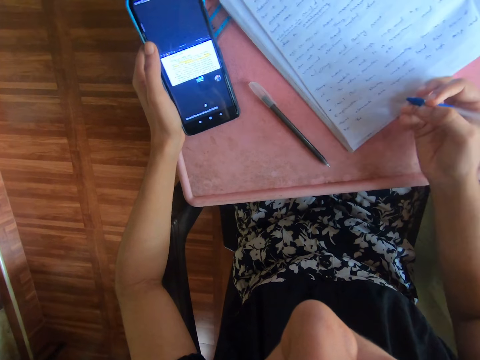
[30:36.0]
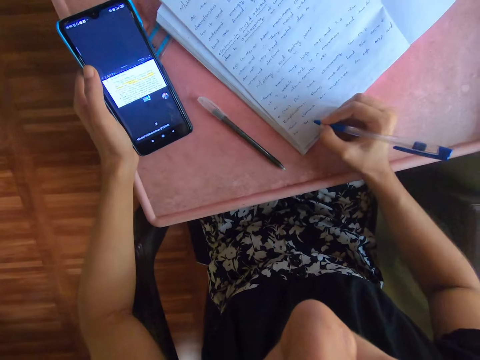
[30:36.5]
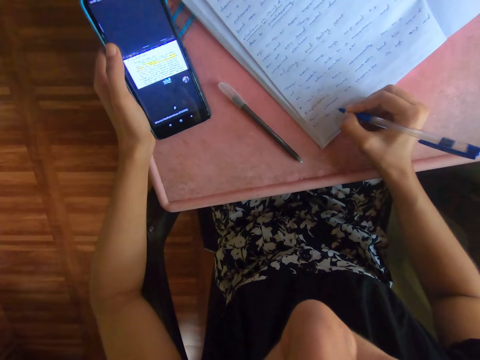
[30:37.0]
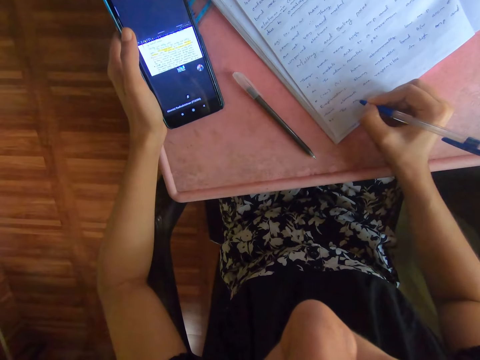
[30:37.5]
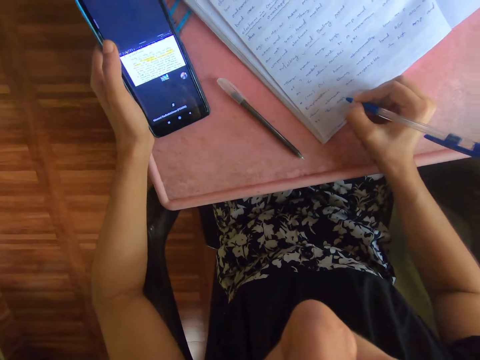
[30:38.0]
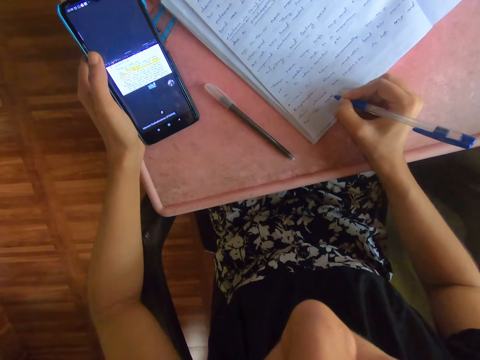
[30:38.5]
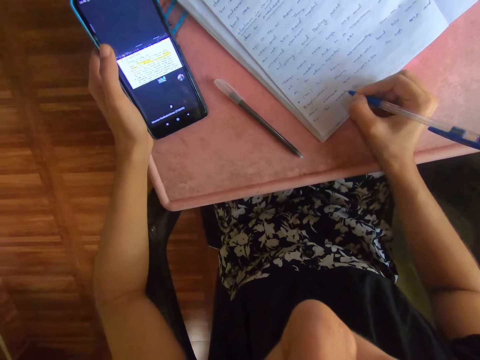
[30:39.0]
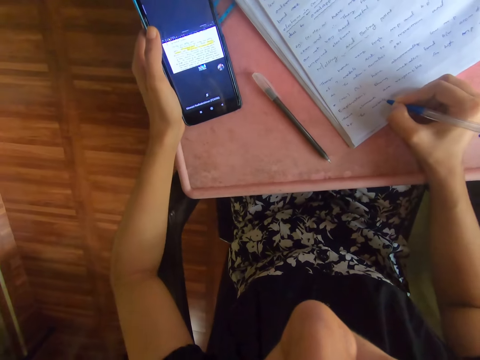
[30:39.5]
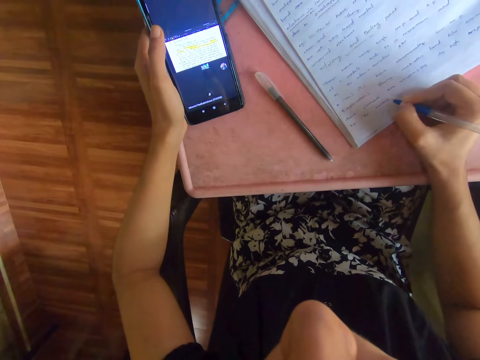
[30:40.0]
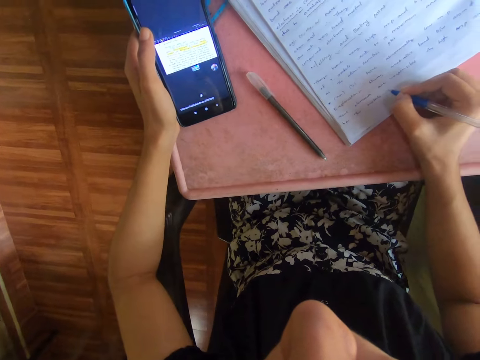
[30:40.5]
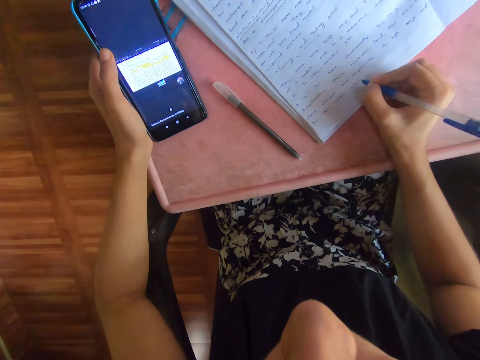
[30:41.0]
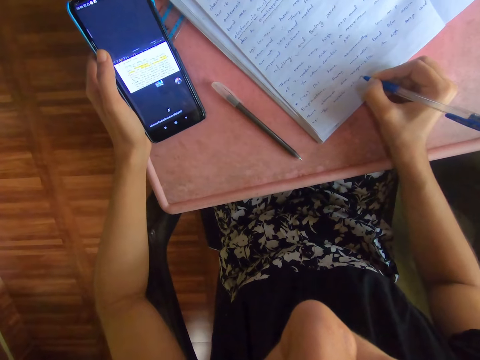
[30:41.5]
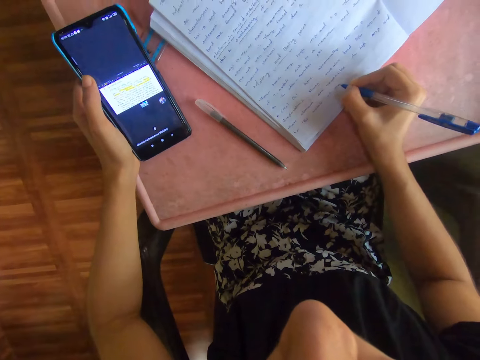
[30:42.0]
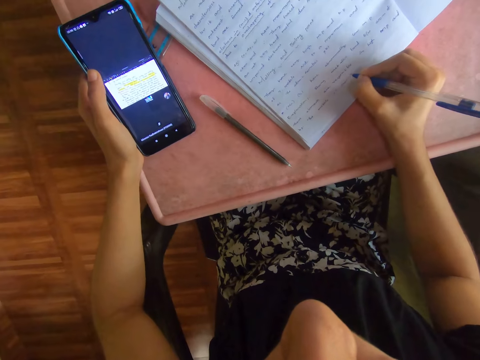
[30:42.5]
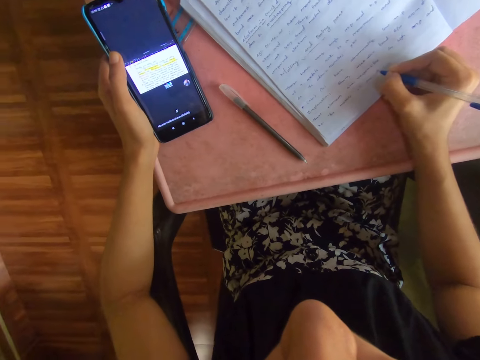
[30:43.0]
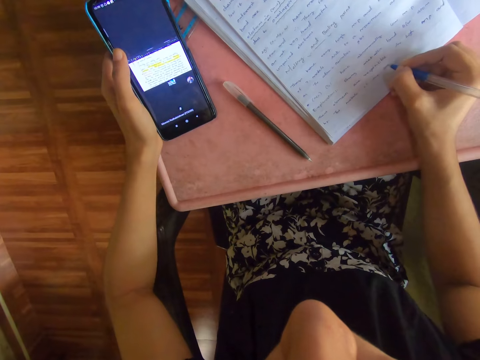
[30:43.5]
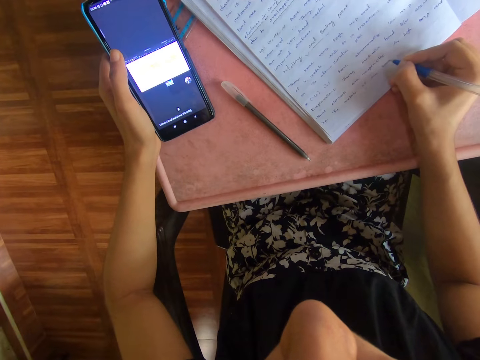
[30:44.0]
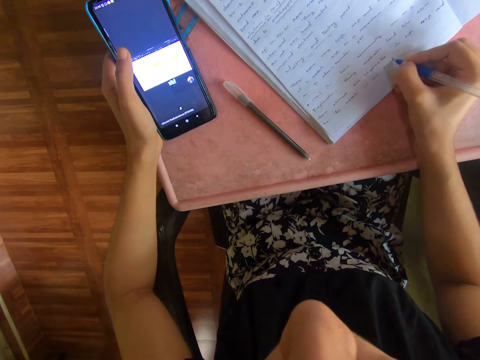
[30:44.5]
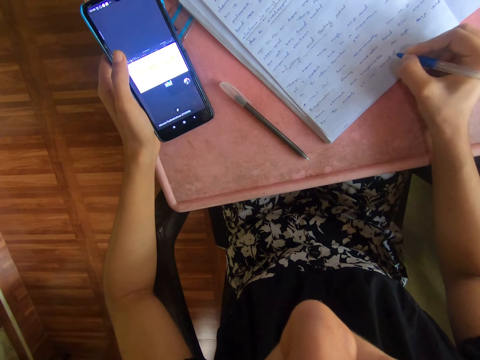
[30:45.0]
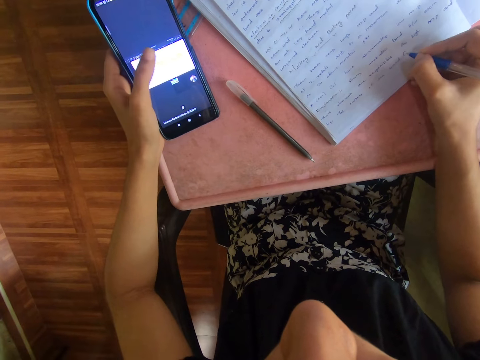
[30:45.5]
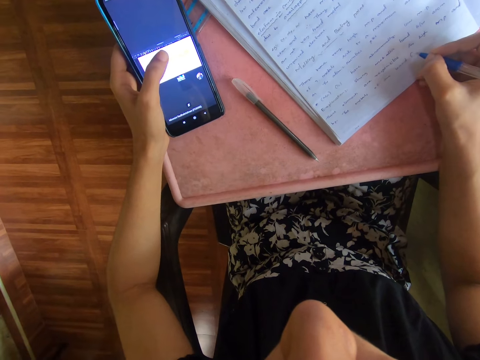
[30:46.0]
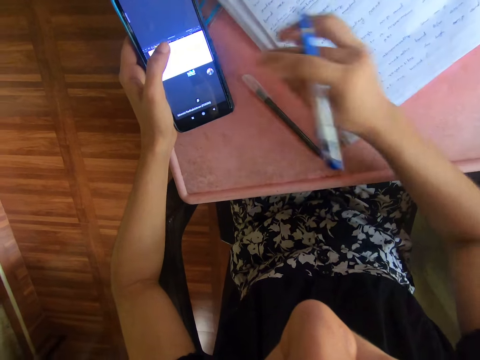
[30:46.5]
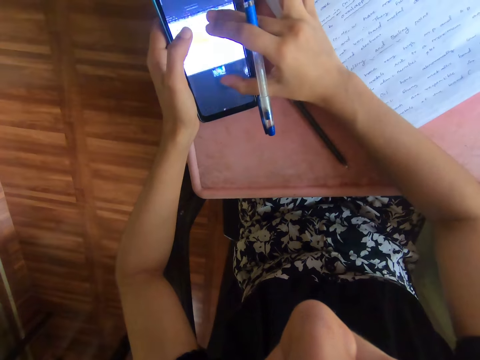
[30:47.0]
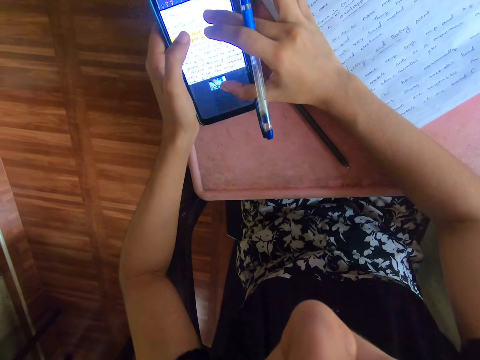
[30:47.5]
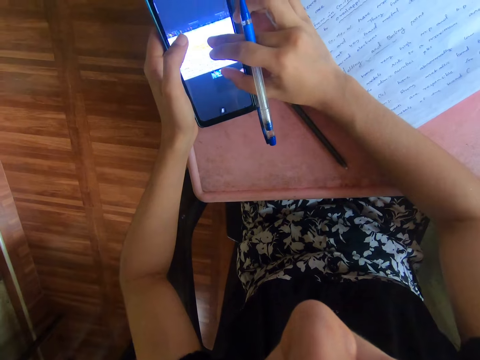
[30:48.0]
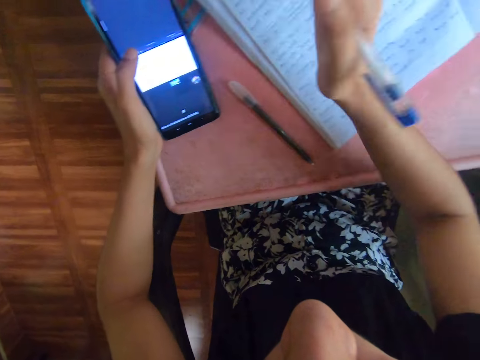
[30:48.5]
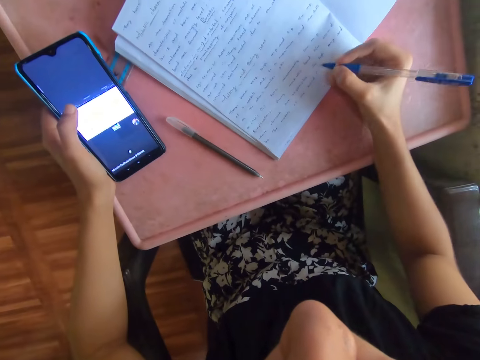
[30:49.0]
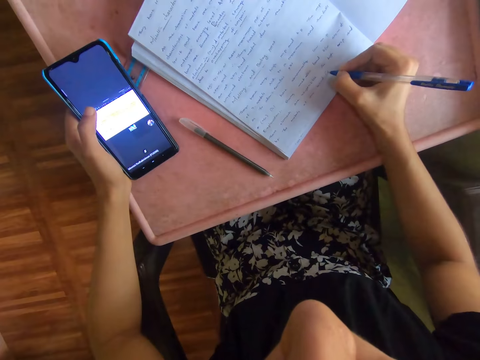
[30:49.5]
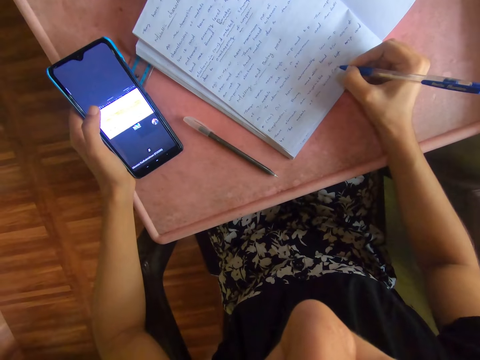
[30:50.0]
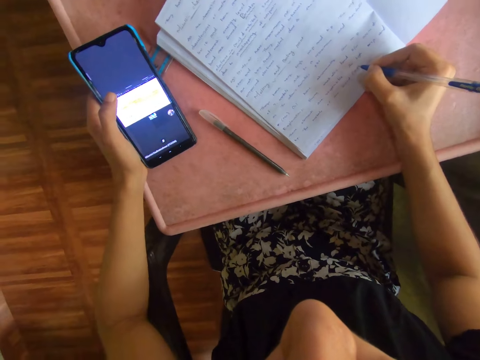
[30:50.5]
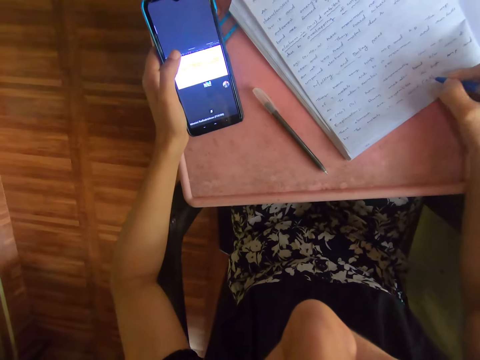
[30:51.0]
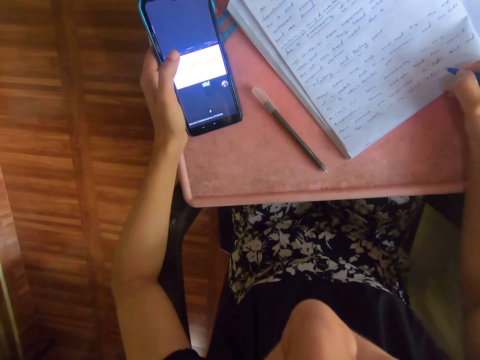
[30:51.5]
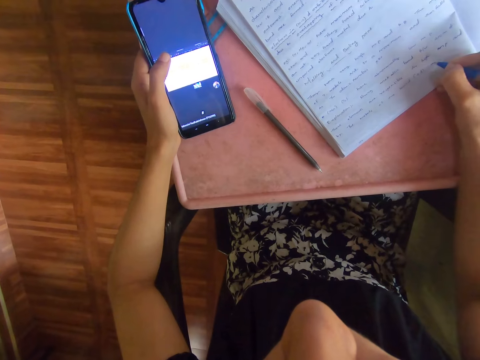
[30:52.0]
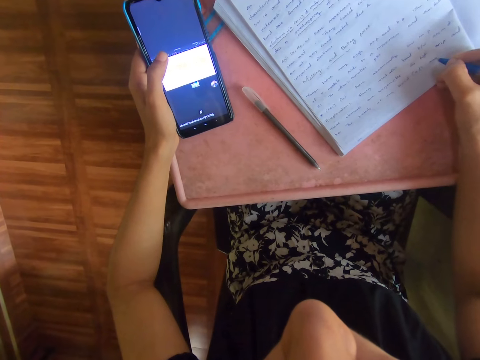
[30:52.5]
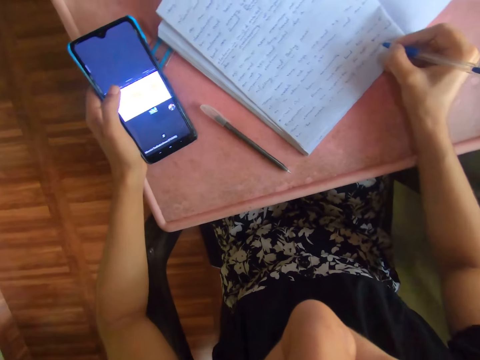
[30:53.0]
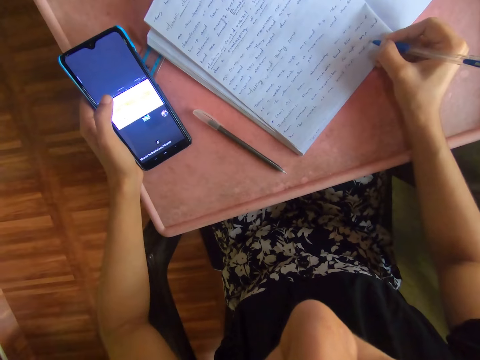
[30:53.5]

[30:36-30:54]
The camera wearer writes on the book with the pen in her right hand. She operates the phone with her right hand. She writes on the book with the pen in her right hand.

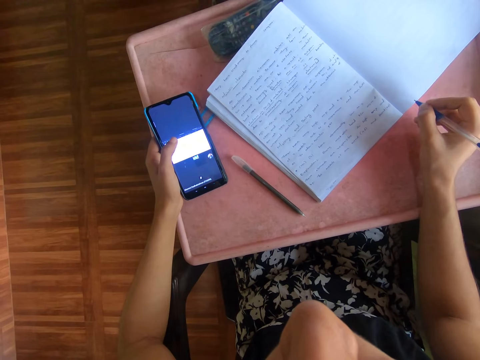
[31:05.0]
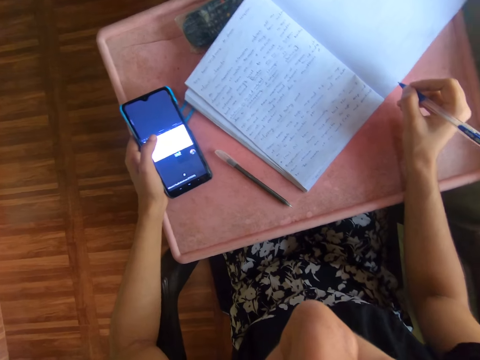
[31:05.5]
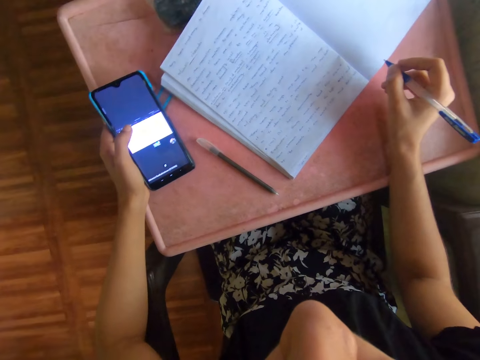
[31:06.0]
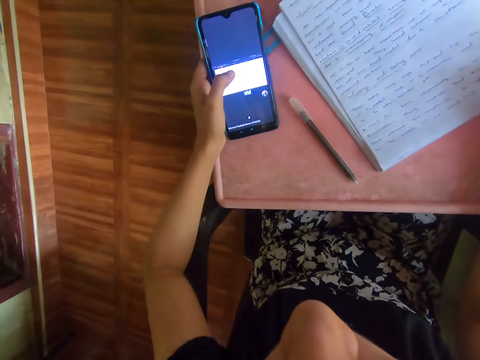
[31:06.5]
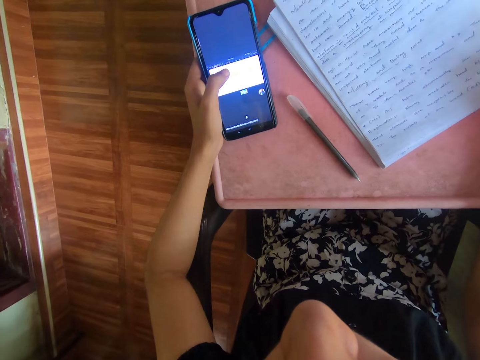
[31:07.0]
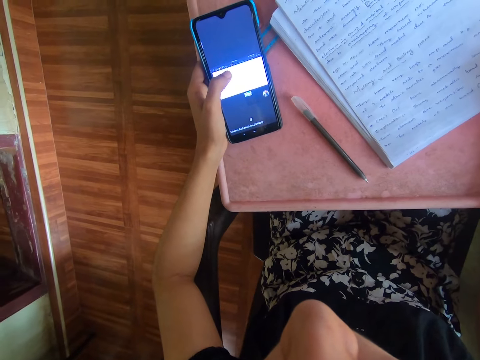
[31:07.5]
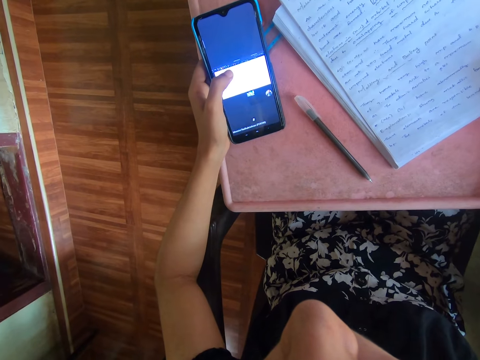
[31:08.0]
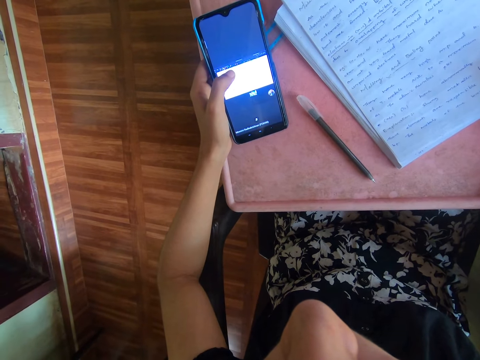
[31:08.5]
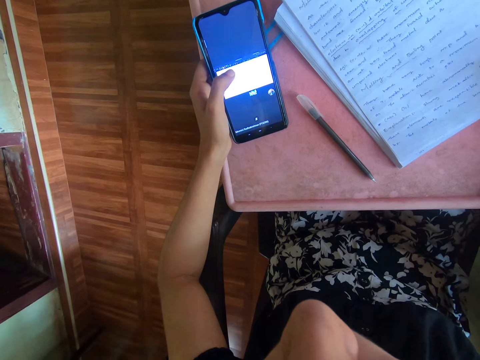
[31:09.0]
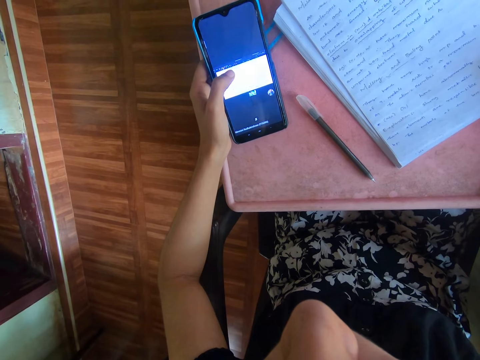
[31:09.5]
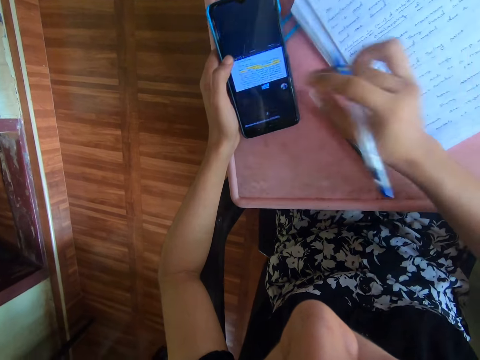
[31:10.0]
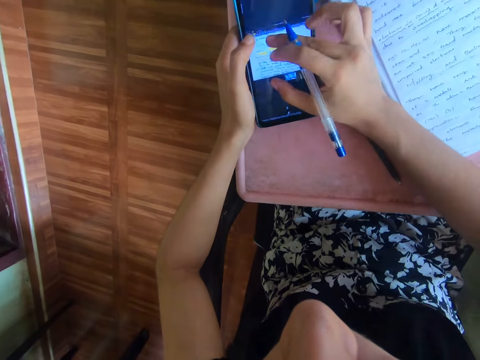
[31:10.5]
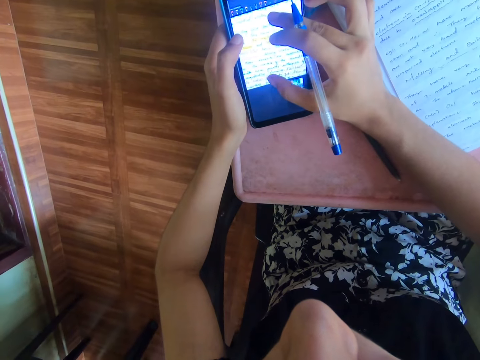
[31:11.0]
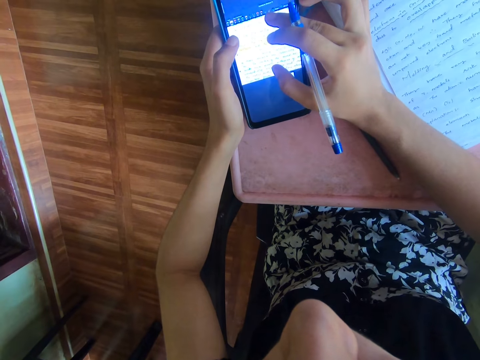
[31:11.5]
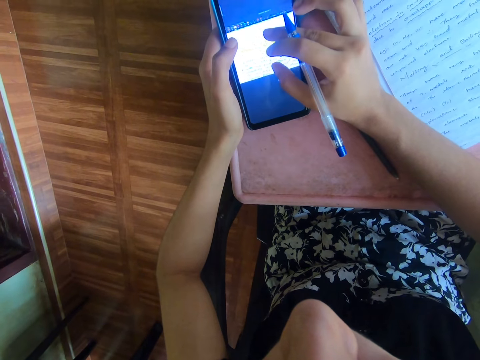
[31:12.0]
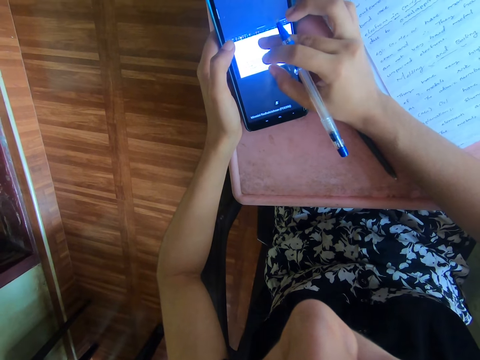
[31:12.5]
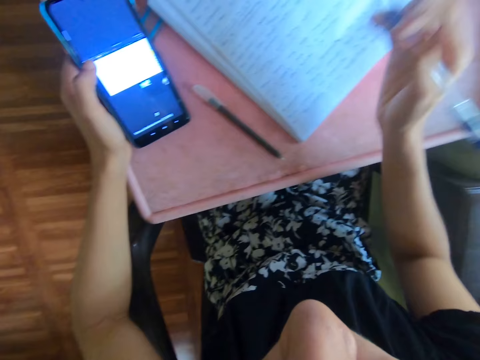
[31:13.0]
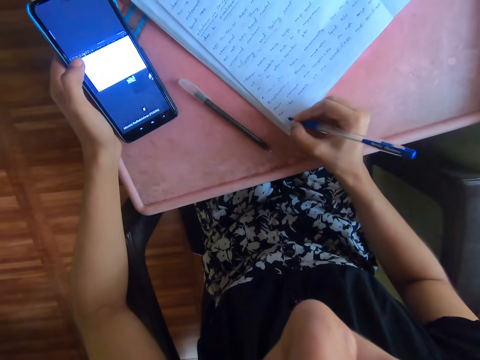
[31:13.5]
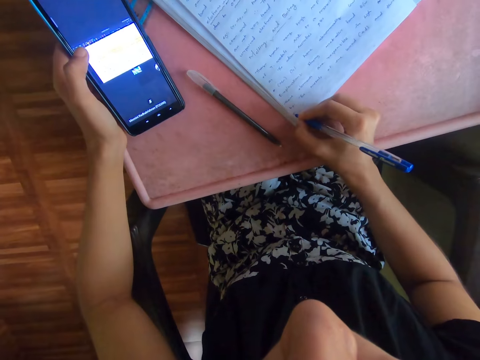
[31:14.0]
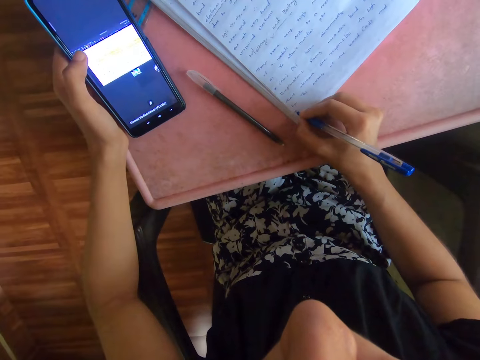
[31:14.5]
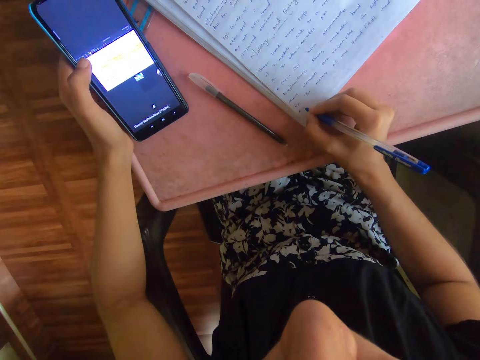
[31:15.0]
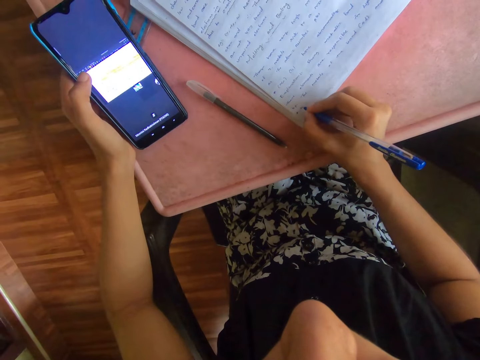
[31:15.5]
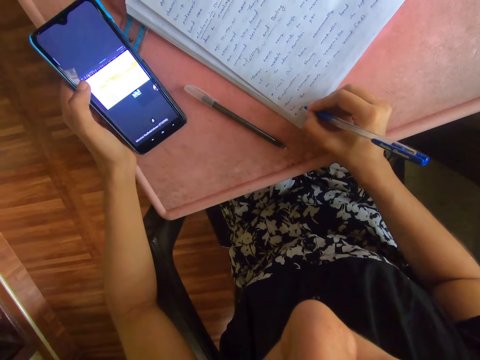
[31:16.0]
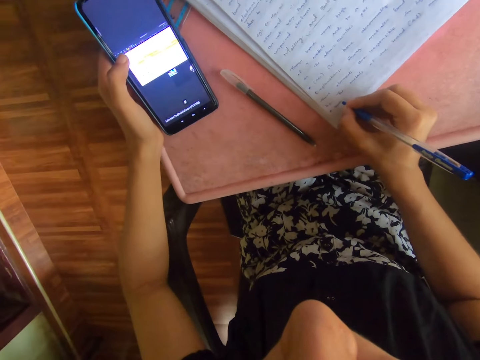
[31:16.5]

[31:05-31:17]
The camera wearer looks at the book. She looks at the phone. She operates the phone with her right hand. She writes on the book with the pen in her right hand.
